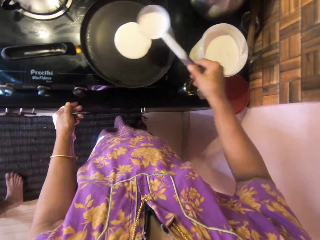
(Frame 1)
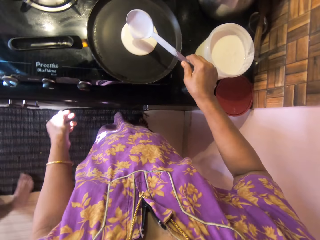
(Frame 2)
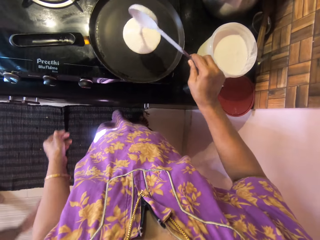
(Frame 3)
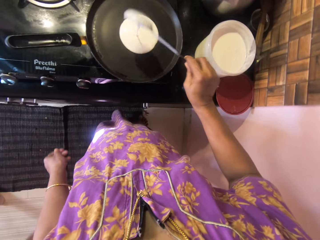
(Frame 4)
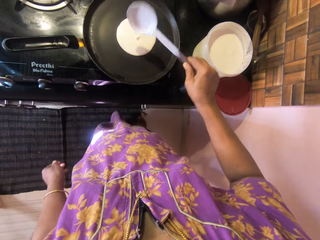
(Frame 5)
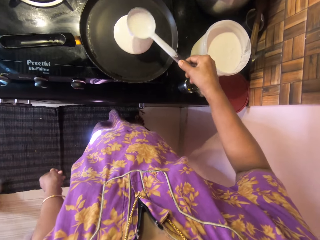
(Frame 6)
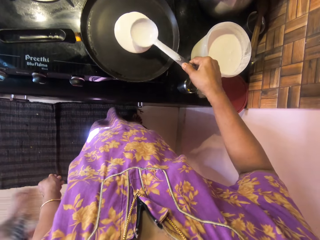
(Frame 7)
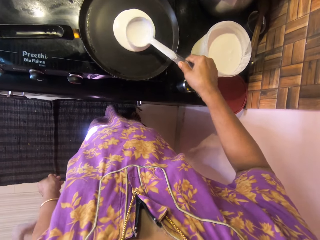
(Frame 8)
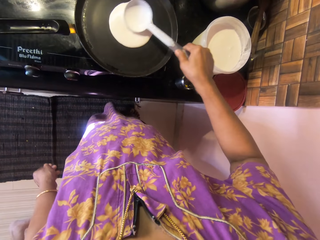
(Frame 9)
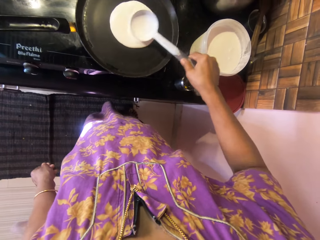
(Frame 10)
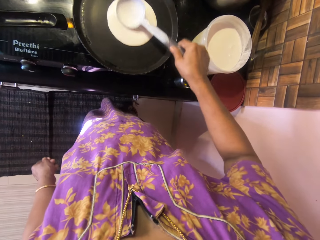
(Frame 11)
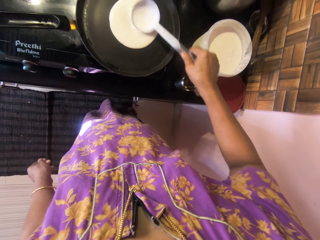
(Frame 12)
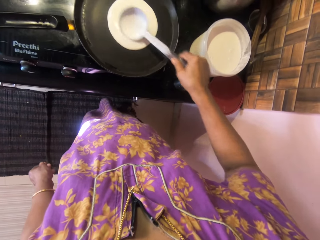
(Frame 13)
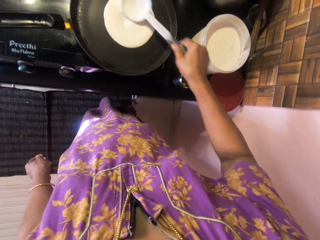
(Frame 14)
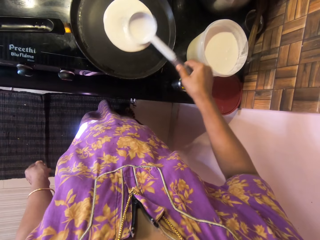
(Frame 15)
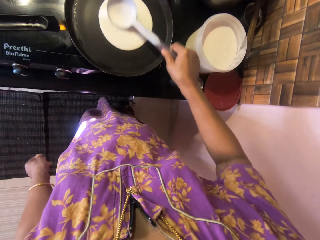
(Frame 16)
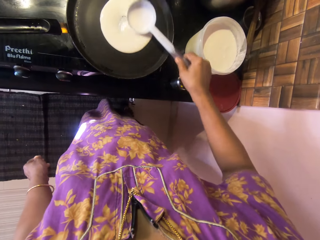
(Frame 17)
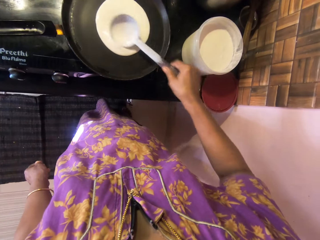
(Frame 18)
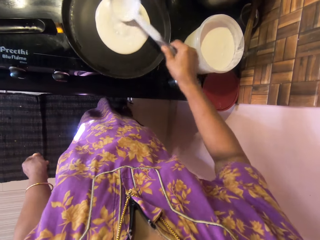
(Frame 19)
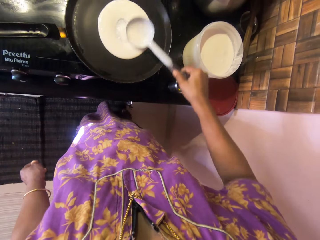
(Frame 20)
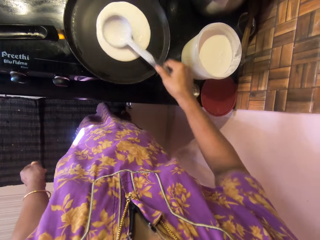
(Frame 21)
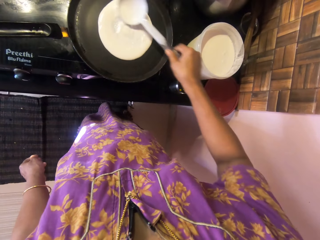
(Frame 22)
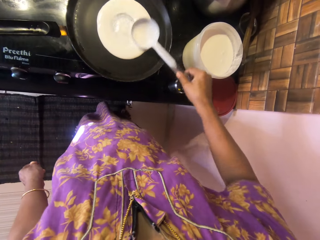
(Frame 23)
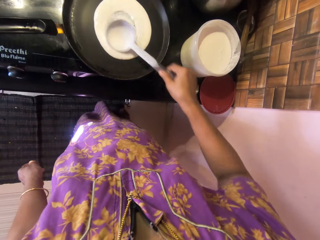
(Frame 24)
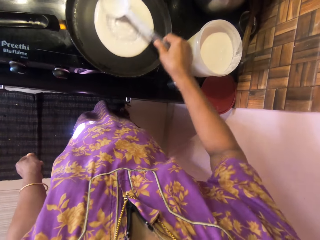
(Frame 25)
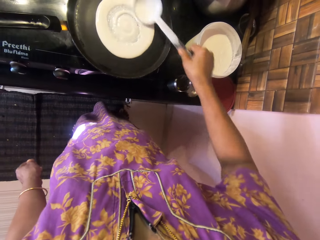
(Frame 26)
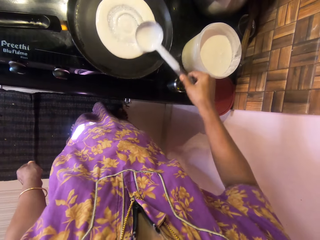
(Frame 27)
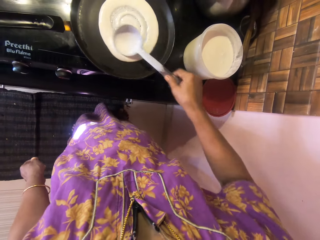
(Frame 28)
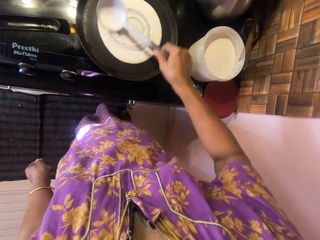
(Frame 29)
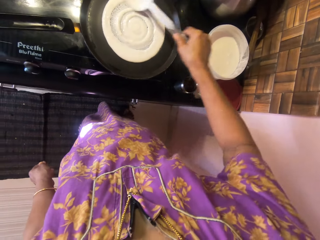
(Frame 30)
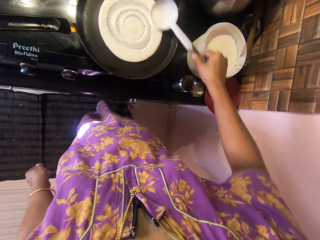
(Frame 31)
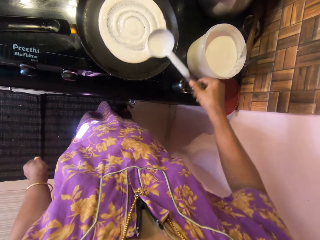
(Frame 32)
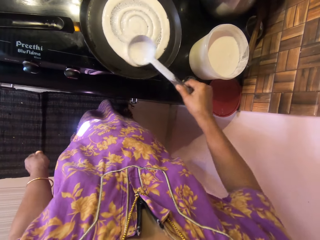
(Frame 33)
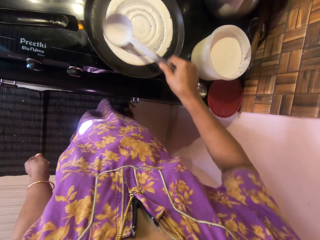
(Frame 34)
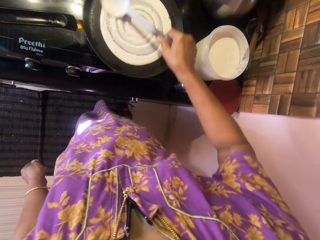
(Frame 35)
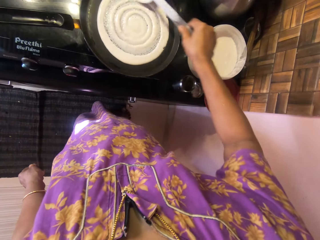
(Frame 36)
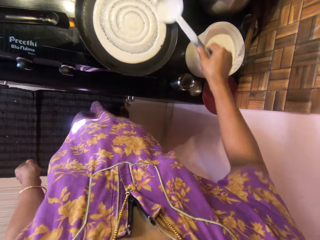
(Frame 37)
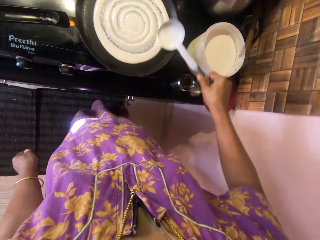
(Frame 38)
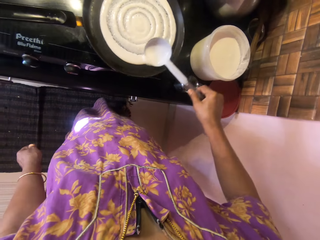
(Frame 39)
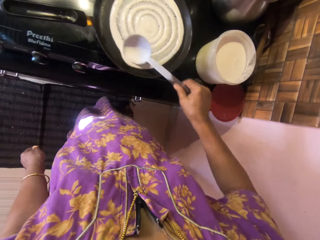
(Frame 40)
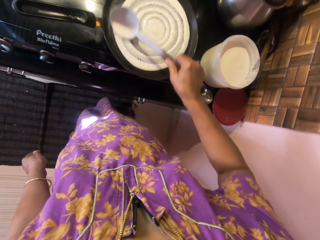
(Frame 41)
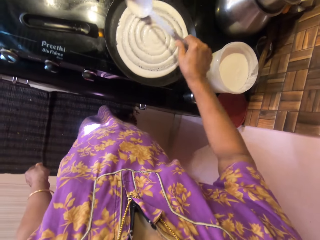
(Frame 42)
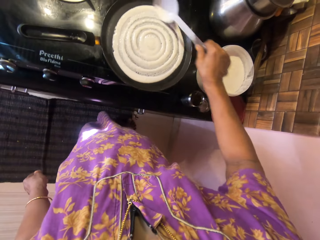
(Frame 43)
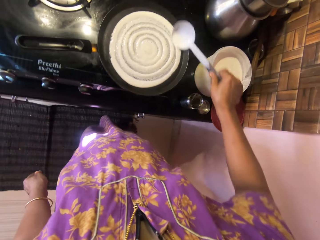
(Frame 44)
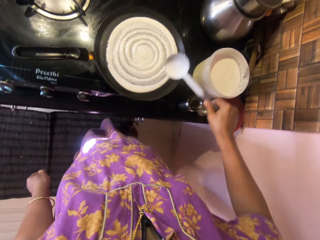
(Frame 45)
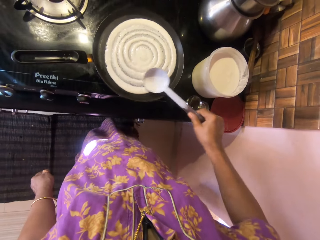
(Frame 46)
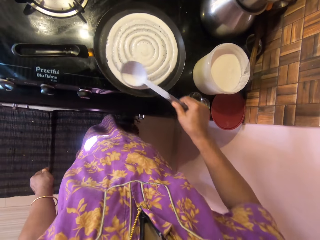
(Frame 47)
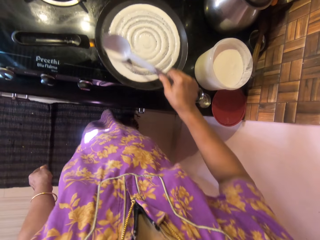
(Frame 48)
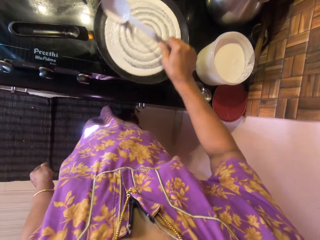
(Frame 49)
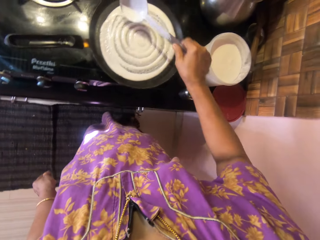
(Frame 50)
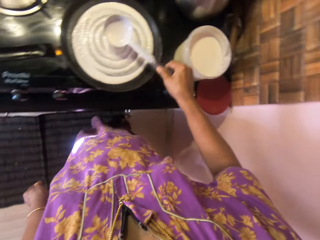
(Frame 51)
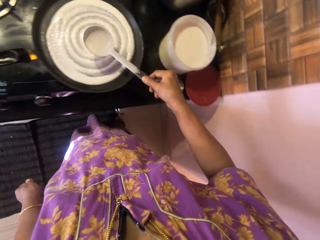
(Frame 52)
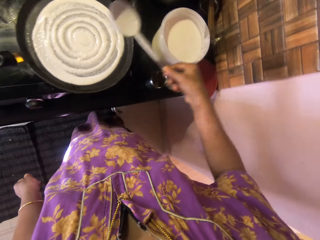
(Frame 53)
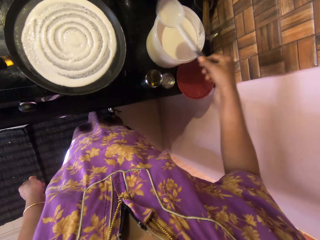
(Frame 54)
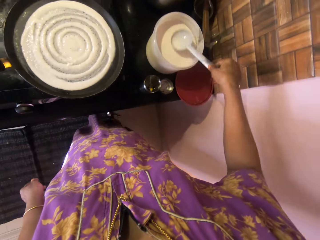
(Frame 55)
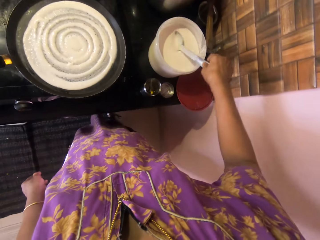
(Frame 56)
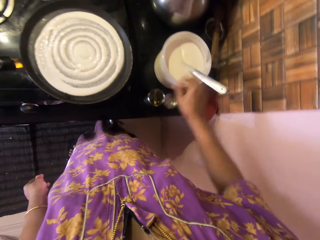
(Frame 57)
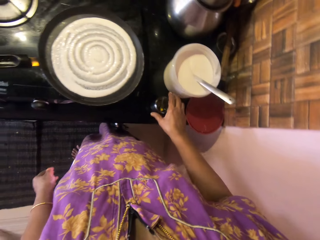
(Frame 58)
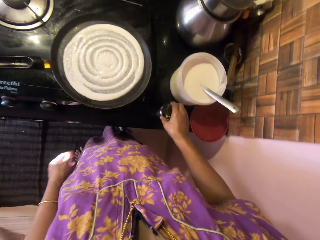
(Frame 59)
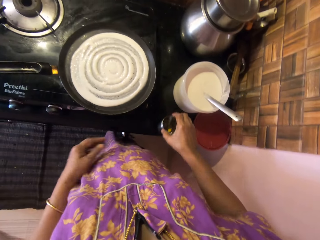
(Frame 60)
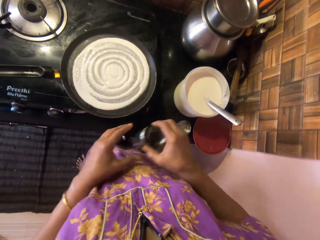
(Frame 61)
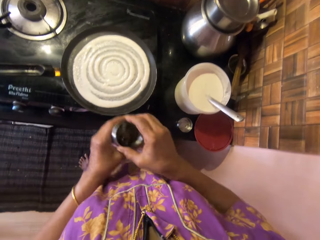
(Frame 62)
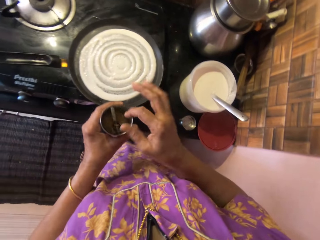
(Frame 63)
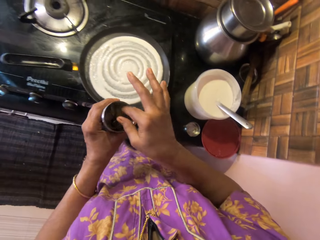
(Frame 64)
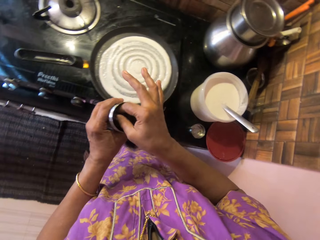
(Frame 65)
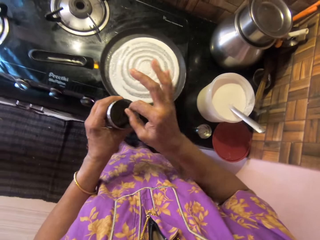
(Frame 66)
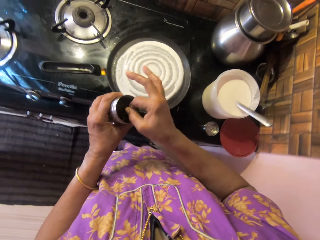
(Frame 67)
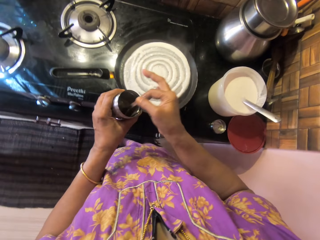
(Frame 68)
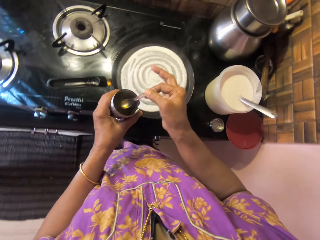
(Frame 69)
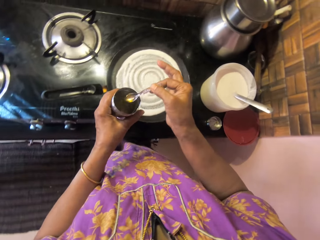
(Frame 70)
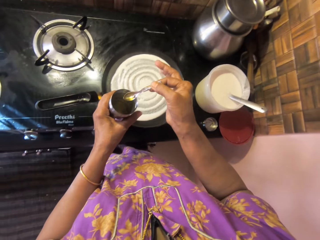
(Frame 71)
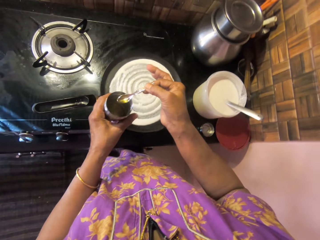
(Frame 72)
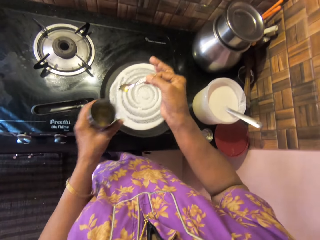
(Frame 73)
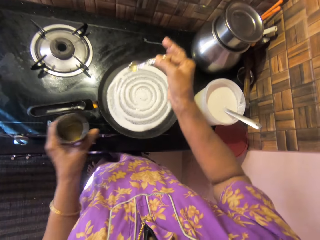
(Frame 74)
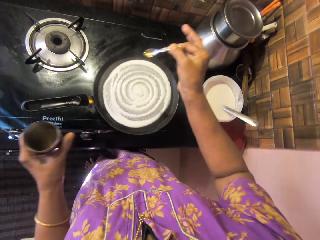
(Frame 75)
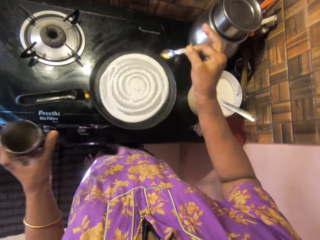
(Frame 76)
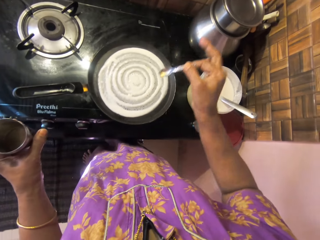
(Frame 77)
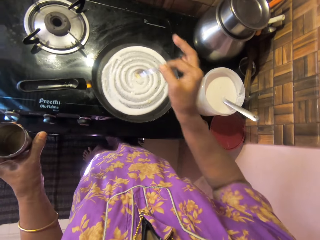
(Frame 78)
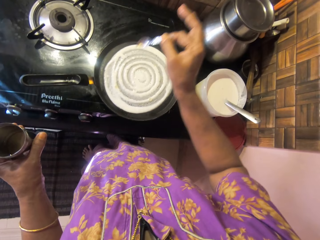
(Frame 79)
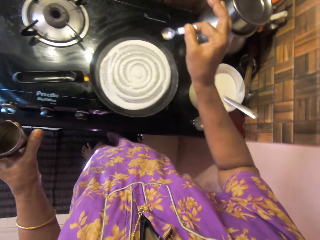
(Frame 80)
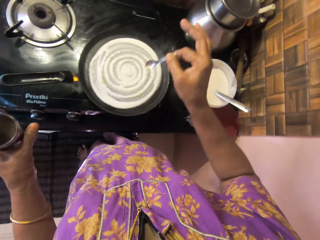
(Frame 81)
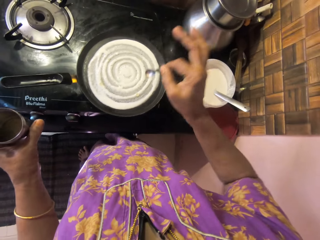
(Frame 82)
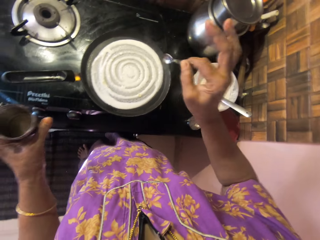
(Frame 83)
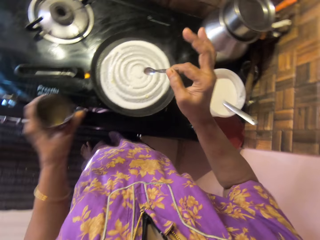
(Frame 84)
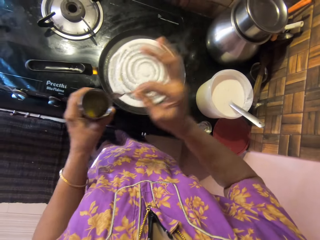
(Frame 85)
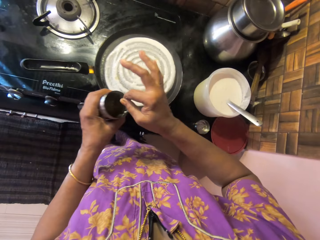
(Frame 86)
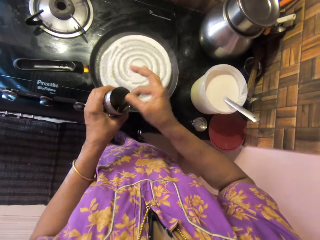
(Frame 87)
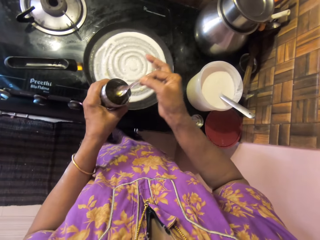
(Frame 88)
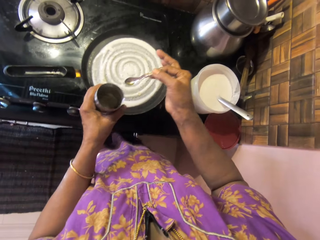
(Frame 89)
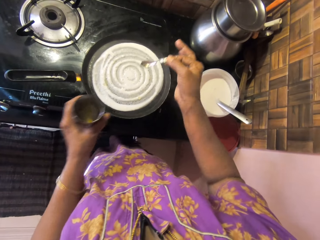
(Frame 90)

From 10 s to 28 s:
The camera wearer scoops more pancake batter into a pan on a cooker with the spoon in her right hand from a bowl of smooth batter. She stirs the mixture in the pan. She spreads the pancake batter over the surface of the pan with the spoon. She drops the spoon into the bowl of smooth batter. She picks up an oil container or metal container from the table with her right hand. She passes the oil container in her right hand to her left hand. She takes oil from the oil container using a small spoon. She takes the spoon in the metallic container. She spreads oil over the pancake in the pan with the small spoon. She pours the cooking oil in the pan. She dips the small spoon into the container for more oil.

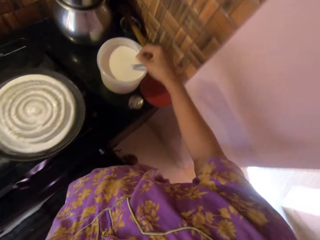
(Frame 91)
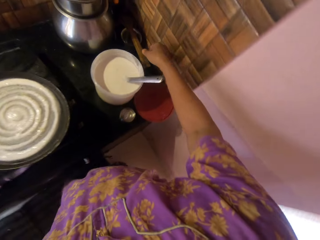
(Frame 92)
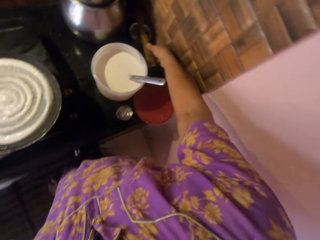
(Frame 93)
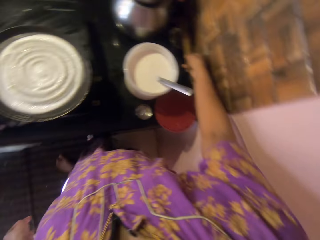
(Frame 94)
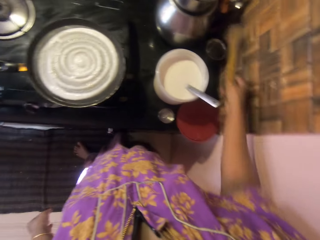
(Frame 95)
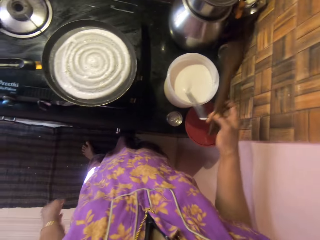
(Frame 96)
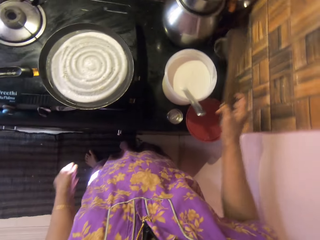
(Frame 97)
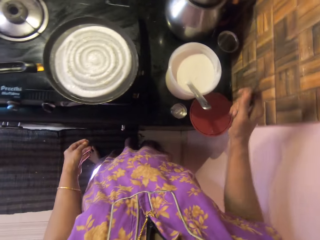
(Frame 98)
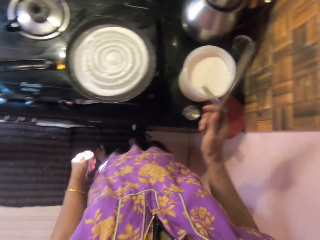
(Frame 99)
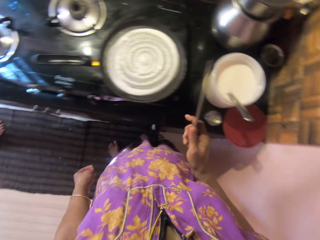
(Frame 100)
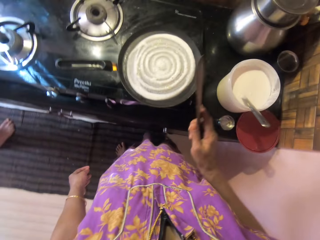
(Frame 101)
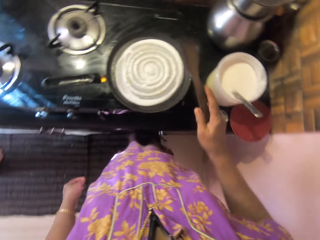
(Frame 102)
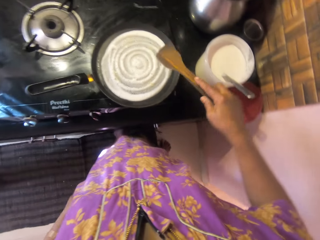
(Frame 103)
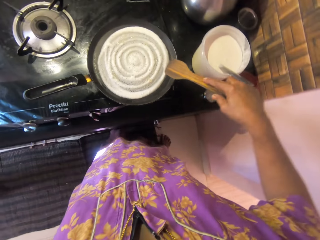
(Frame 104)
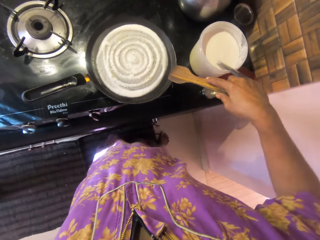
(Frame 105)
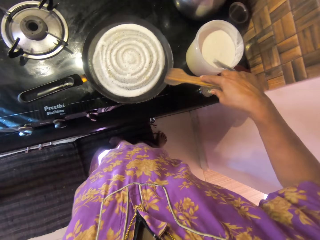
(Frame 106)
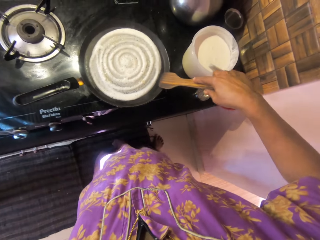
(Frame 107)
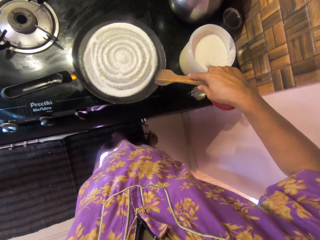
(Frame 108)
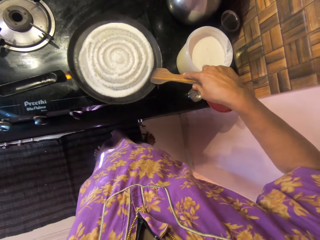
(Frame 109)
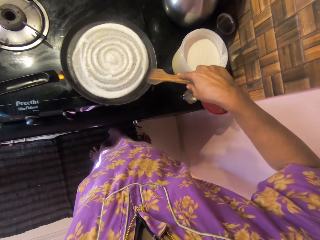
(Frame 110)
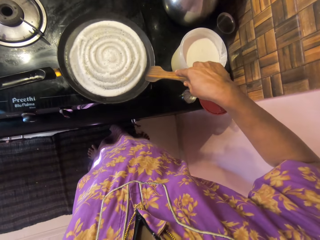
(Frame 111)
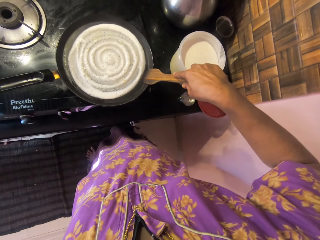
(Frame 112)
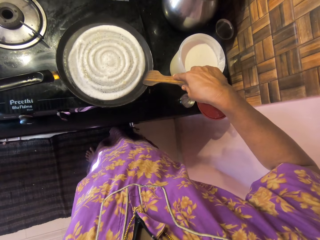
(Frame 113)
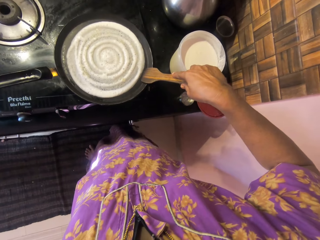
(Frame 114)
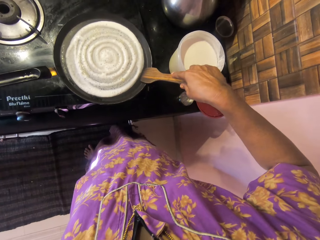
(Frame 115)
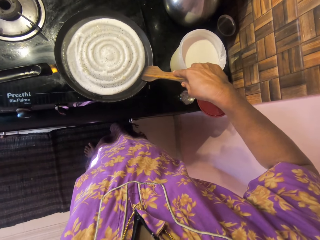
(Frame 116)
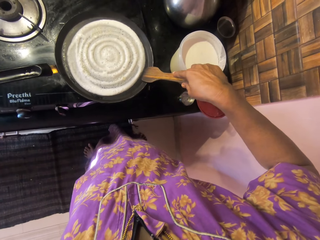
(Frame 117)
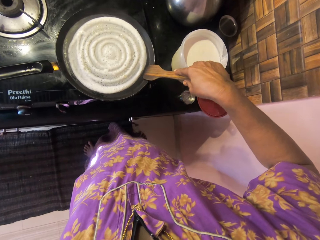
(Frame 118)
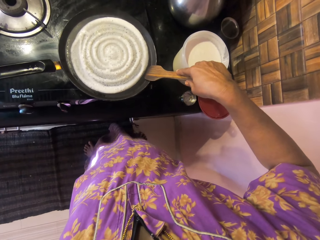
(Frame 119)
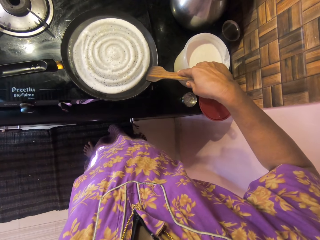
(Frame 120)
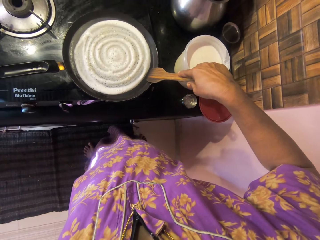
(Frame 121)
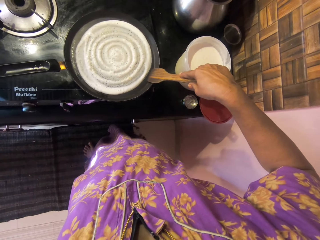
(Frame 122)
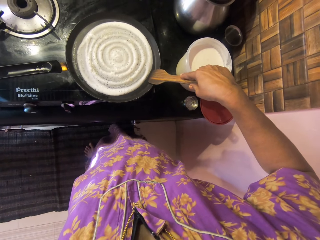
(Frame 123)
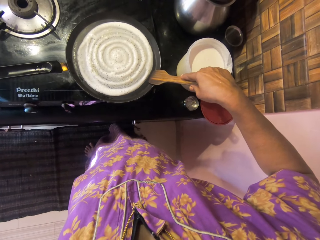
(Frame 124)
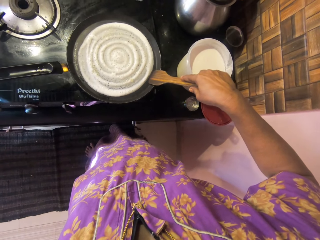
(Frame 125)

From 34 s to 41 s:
The camera wearer picks up a spatula or cooking spoon from the table with her right hand. She rubs the cooking spoon in the pan. She adjusts the pancake on the pan using the spatula.
